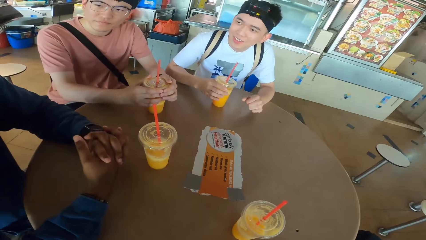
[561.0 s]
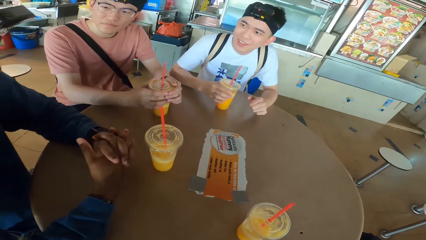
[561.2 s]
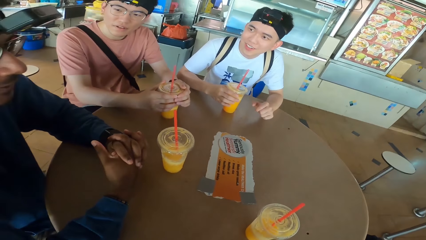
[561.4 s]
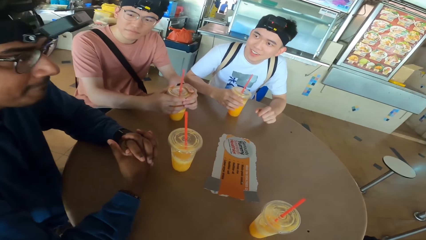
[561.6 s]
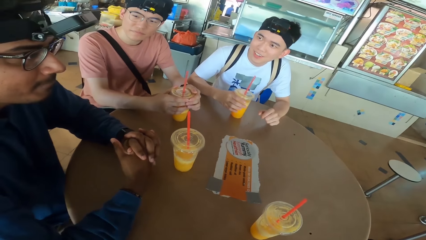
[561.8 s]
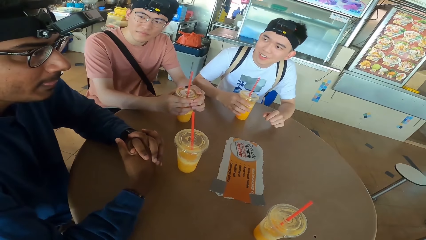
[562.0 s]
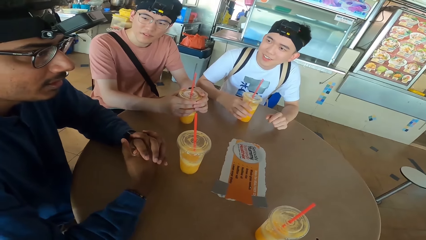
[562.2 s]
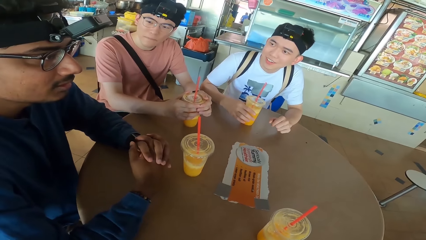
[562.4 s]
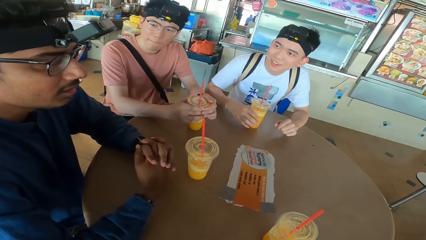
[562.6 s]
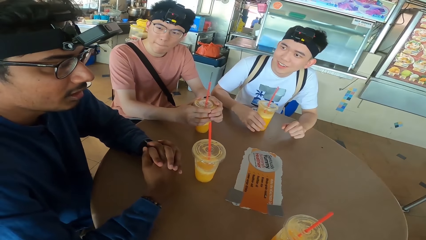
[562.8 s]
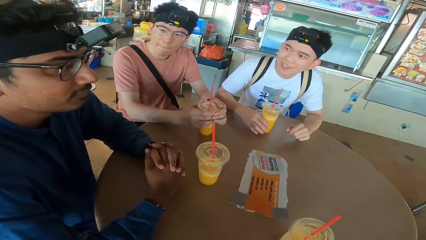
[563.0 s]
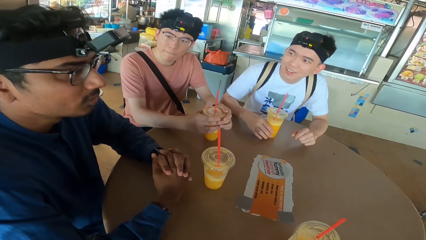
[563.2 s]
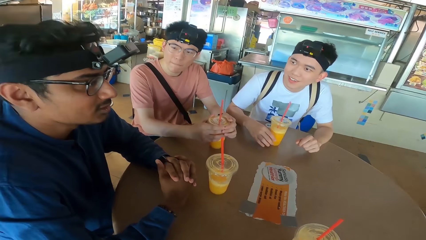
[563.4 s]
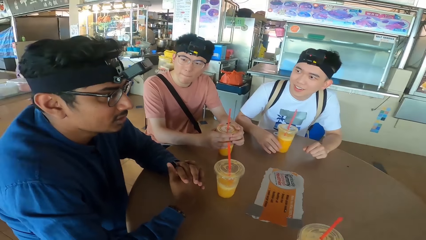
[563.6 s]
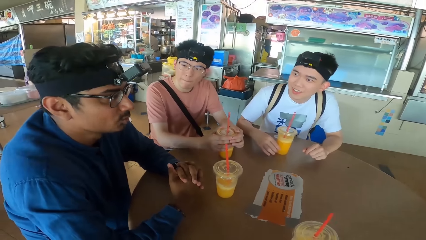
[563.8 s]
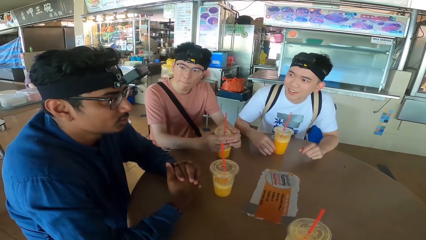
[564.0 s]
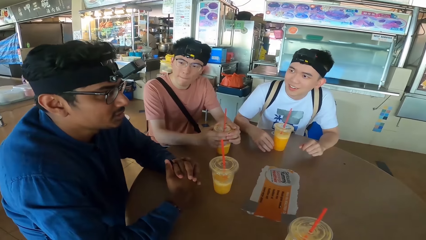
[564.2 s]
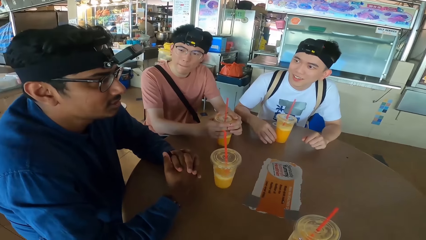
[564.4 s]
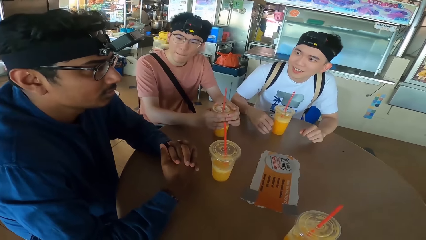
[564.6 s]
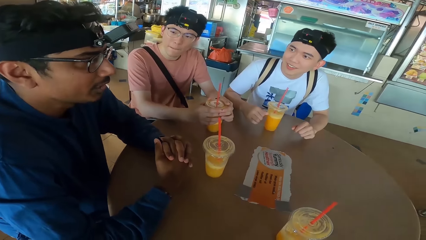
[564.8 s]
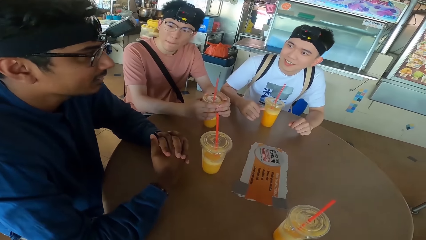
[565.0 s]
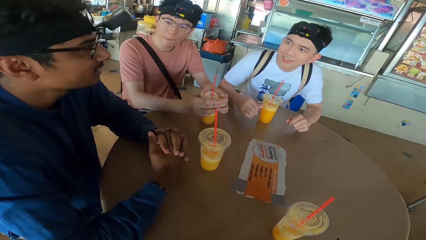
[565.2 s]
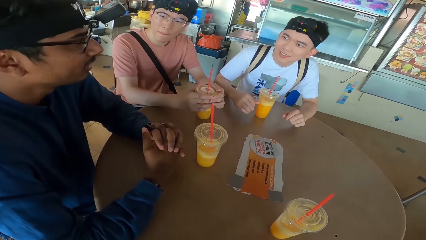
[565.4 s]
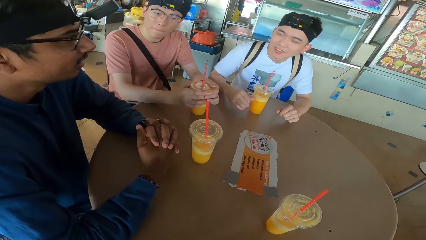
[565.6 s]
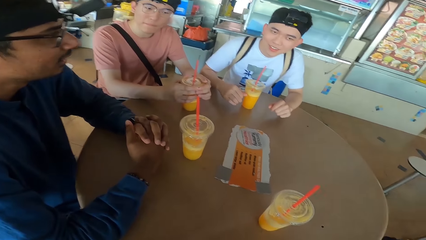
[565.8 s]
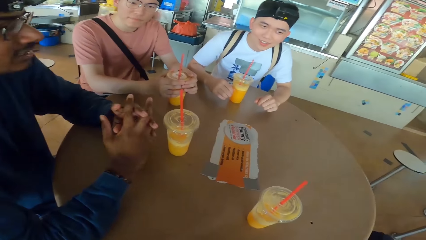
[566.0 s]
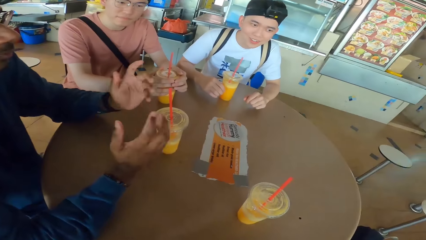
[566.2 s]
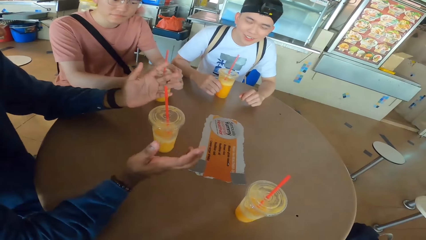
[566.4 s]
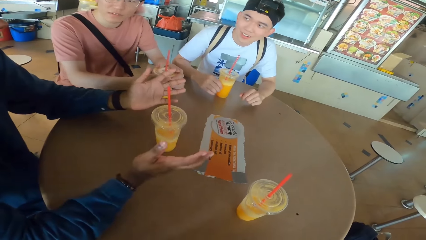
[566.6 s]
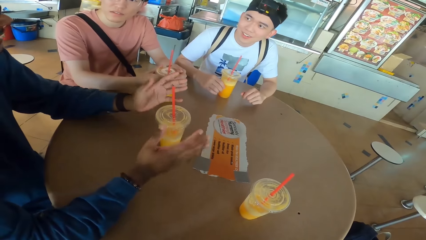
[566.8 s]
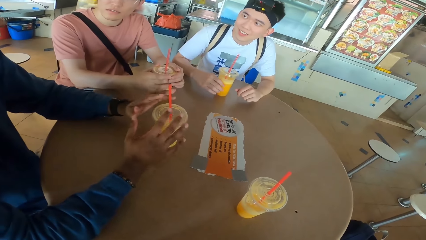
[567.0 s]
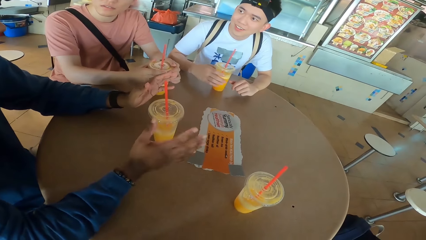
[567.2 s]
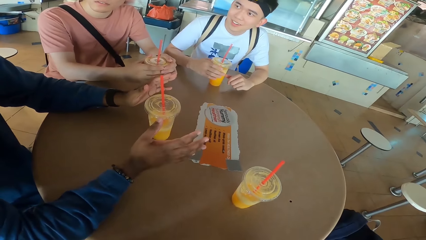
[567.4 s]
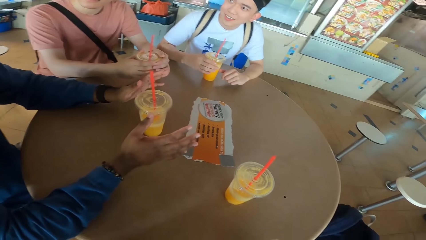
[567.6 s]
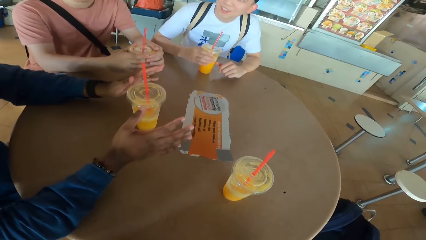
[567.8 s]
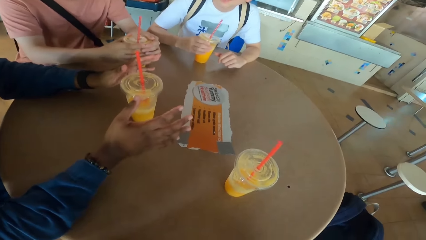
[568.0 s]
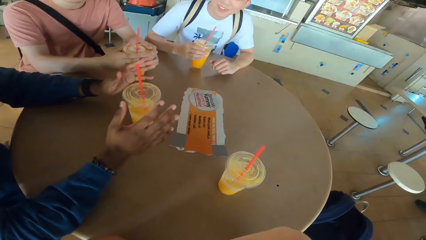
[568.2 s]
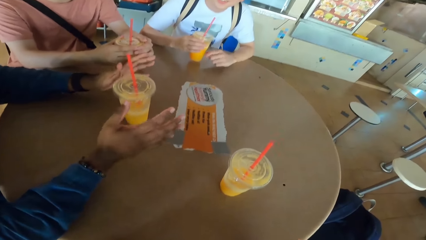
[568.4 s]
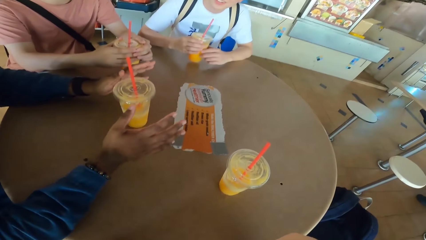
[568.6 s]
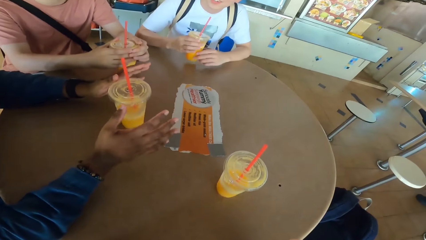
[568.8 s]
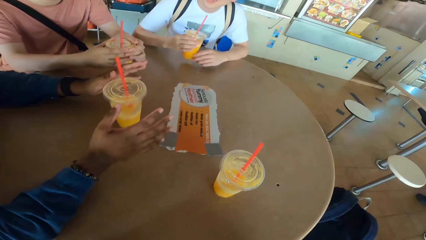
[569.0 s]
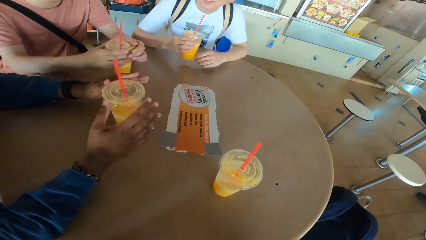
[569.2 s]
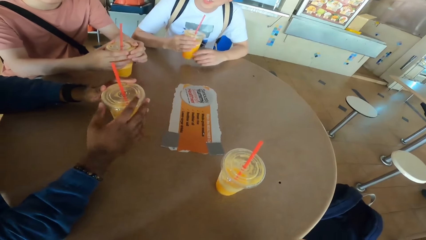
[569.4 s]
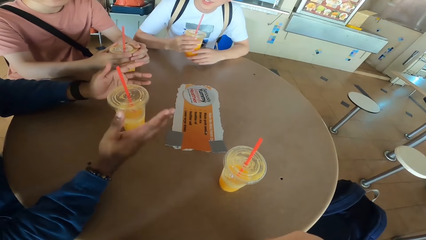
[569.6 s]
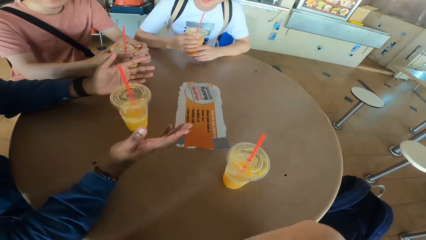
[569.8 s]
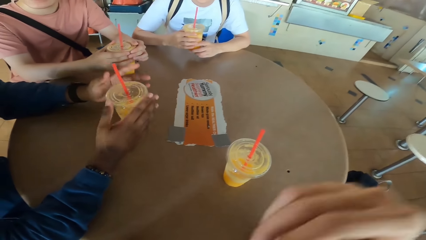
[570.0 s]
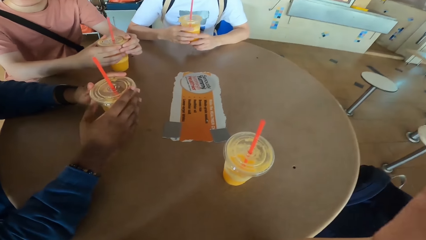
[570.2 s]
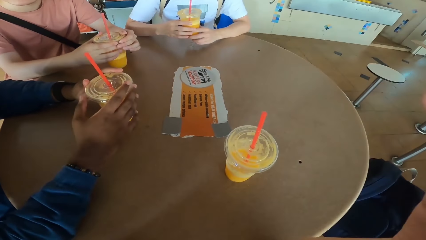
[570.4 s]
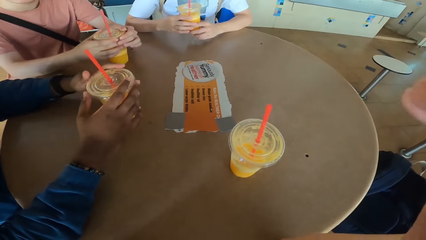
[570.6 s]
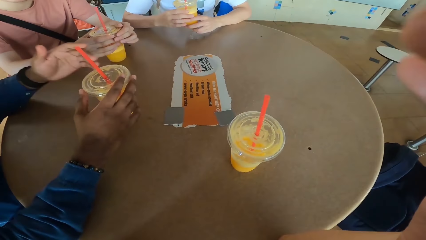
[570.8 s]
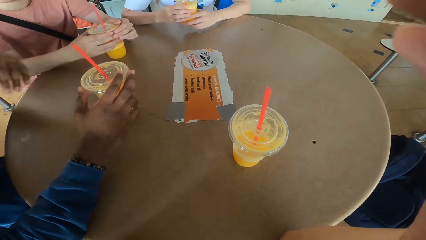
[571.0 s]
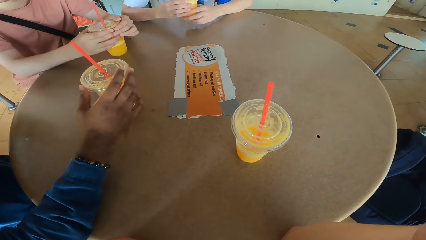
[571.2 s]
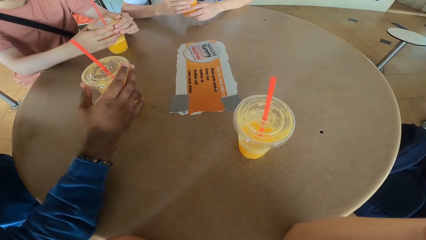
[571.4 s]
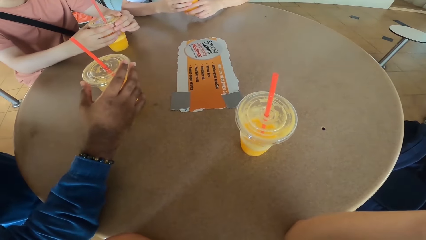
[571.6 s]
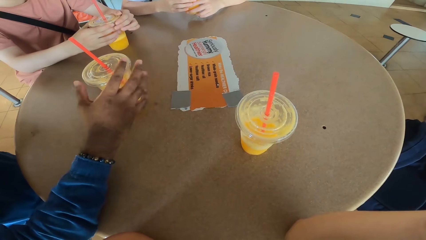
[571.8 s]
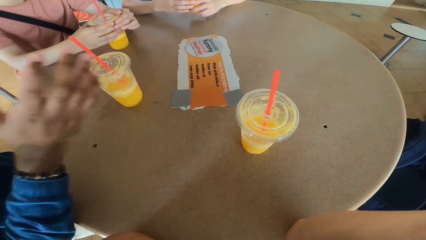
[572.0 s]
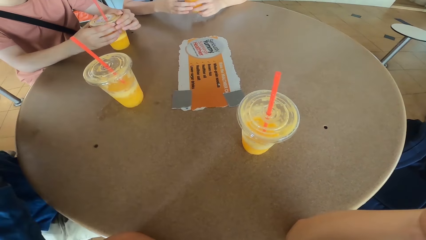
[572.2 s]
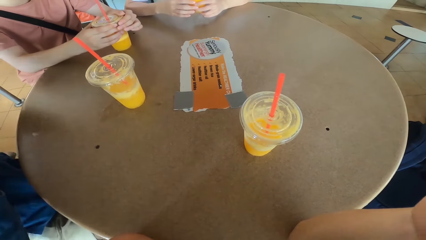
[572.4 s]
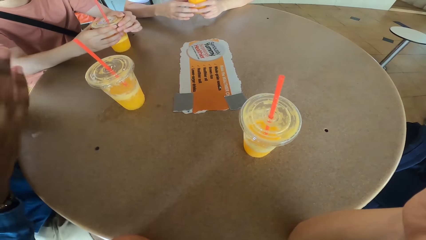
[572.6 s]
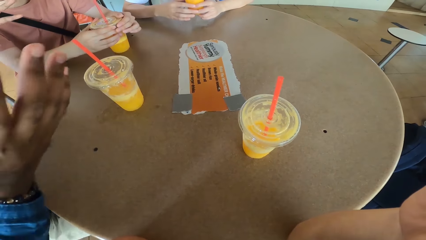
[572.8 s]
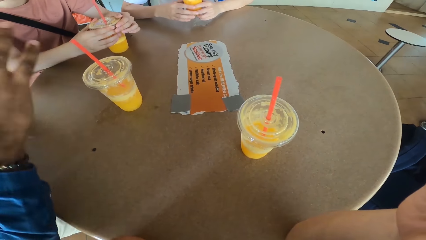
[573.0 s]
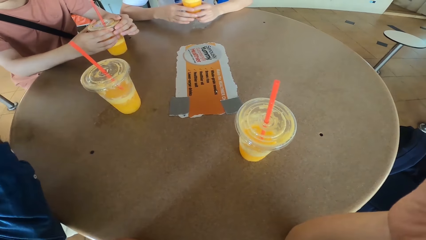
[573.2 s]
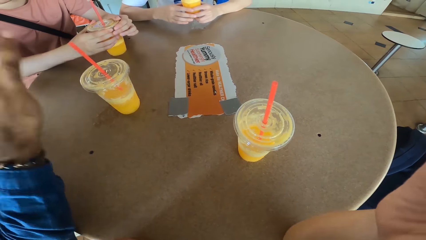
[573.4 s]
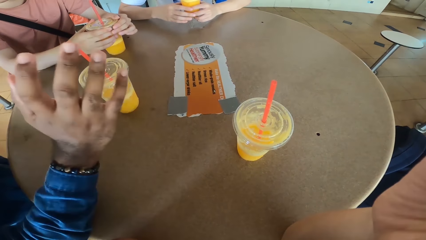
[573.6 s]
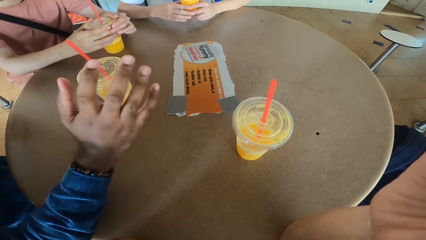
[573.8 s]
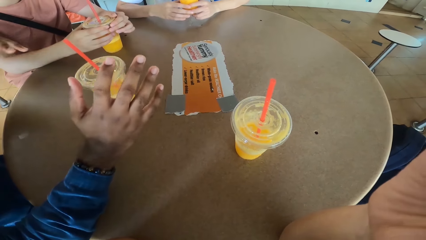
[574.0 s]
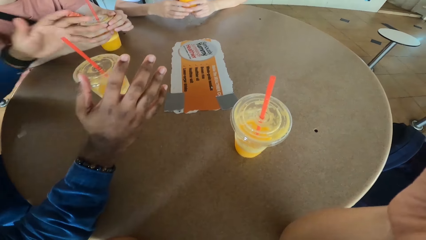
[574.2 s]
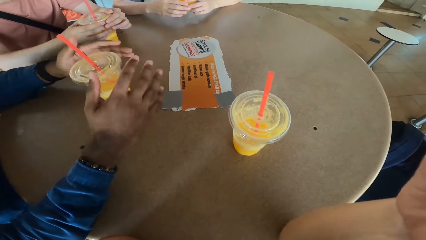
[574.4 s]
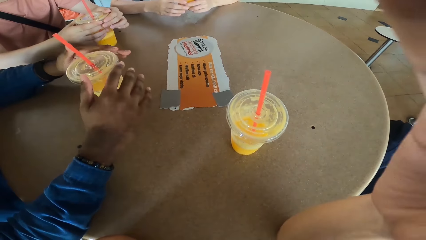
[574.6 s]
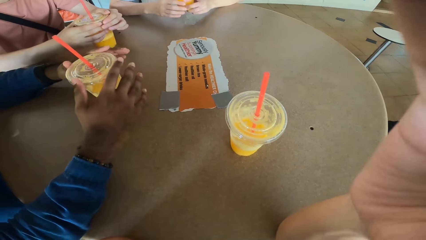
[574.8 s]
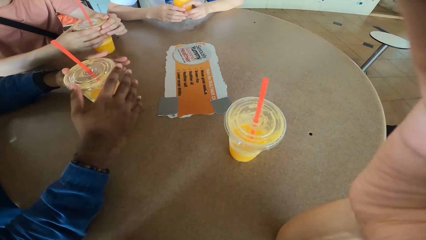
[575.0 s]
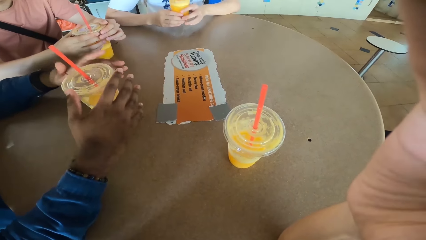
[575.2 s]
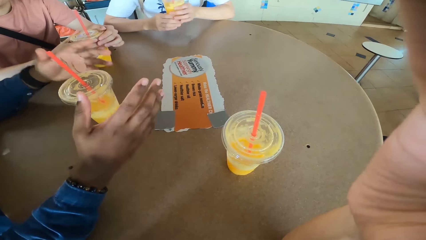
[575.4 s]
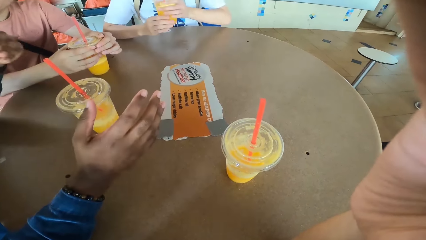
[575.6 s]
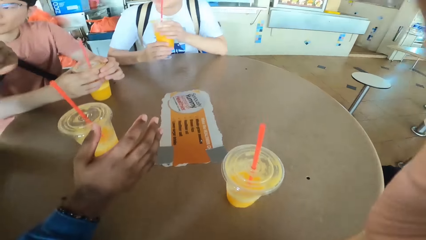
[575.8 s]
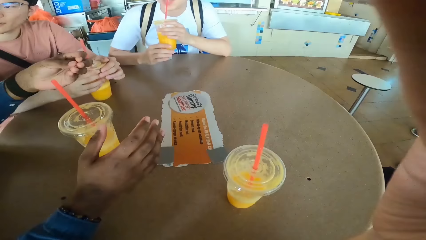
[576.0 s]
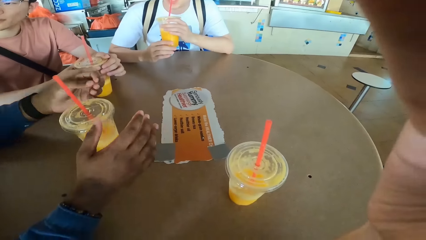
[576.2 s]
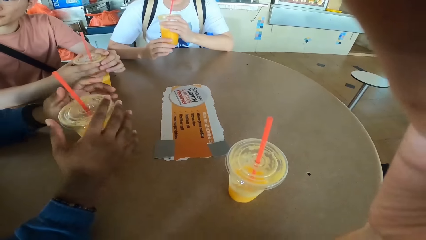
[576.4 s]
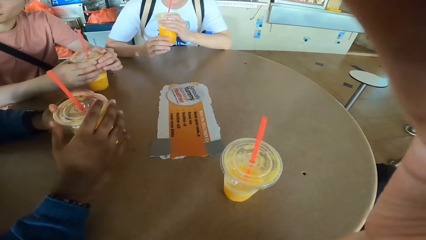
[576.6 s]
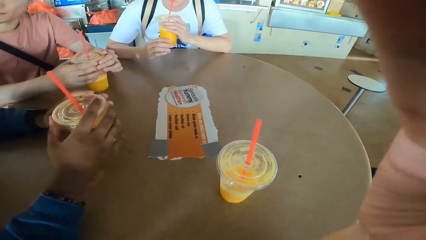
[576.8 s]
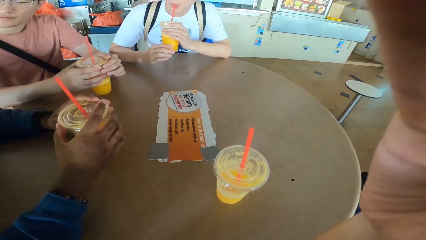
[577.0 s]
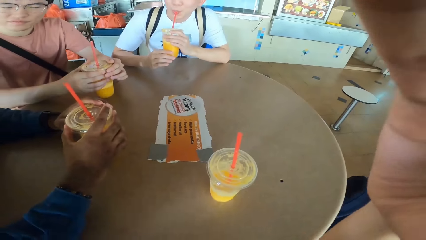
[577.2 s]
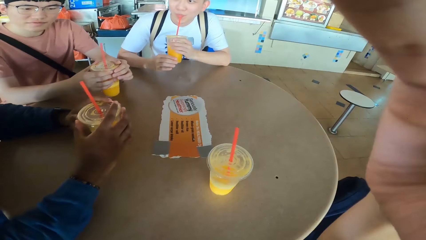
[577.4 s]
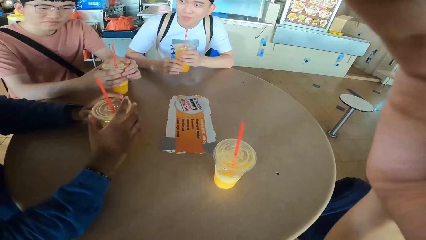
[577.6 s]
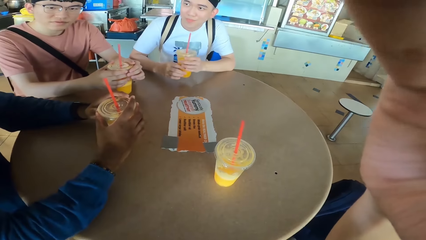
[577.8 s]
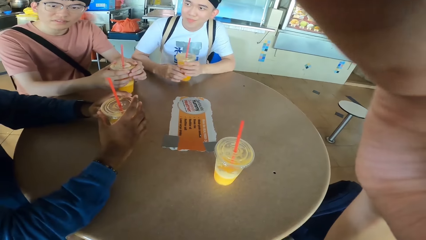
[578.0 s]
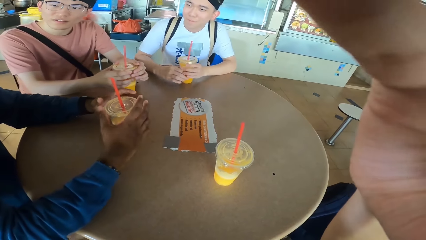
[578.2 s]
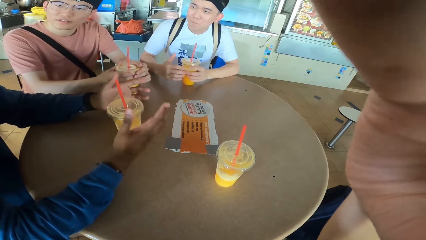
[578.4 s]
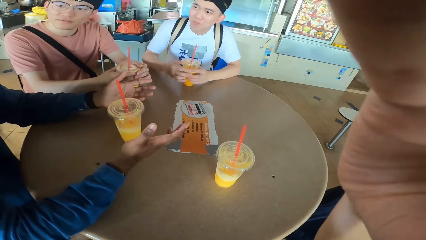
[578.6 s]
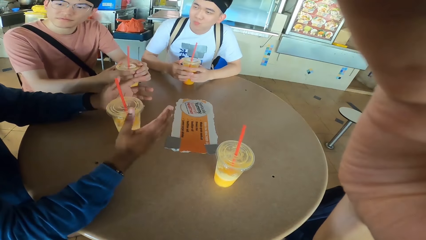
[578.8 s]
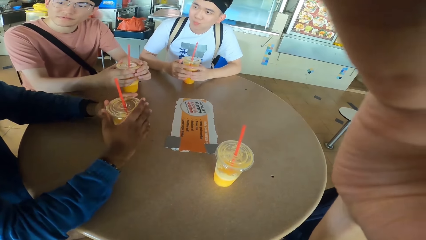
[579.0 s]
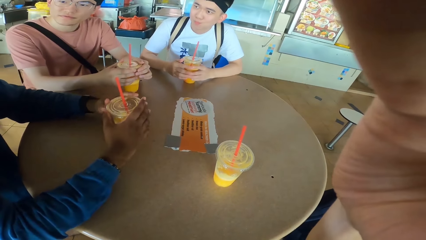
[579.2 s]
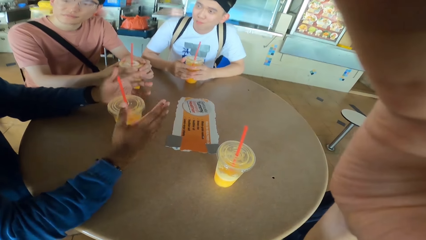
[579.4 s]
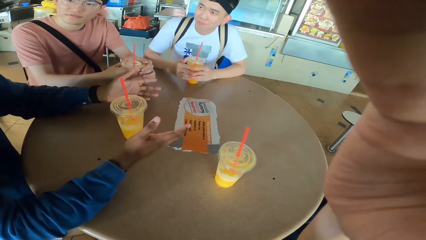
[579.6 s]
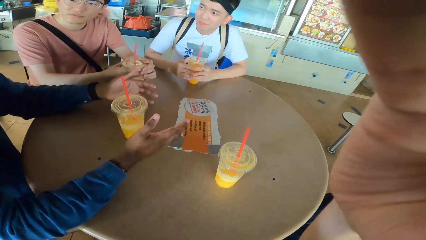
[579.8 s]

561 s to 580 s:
A man looks at another man. The camera wearer looks at the second man. A third man looks at the second man. The first man holds juice. The second man converses with the camera wearer and moves his hands. The camera wearer looks at the table. The second man converses with the camera wearer and holds a drink. The third man picks a can from the table. The camera wearer raises his hand up. The second man removes his left hand on the drink. The camera wearer responds to the second man. The second man removes his right hand on the drink. The camera wearer looks at the table. The second man moves his right hand and holds the drink. The third man picks a juice can from the table, sips drink from the can, and puts his juice on the table. The camera wearer touches the camera. The third man places the juice can on the table. The second man moves his hands.
